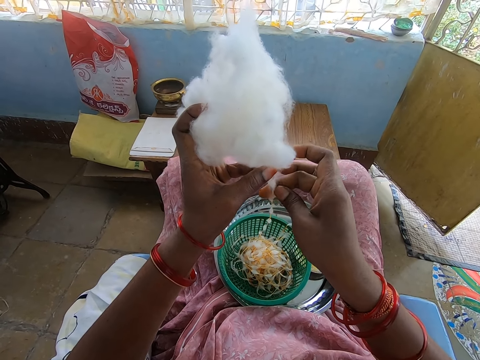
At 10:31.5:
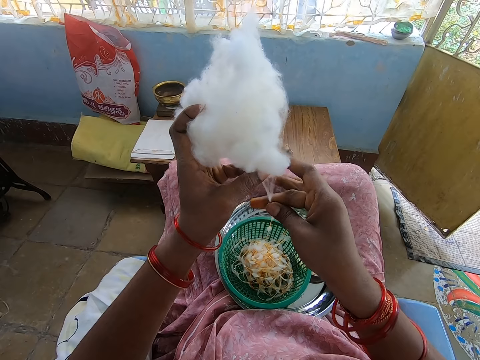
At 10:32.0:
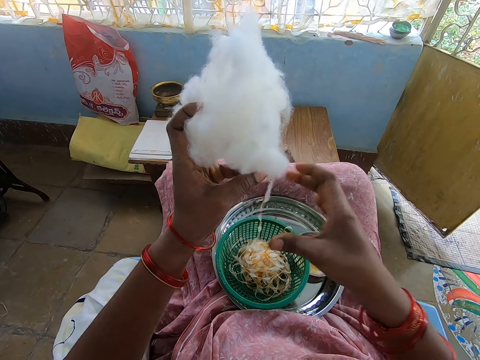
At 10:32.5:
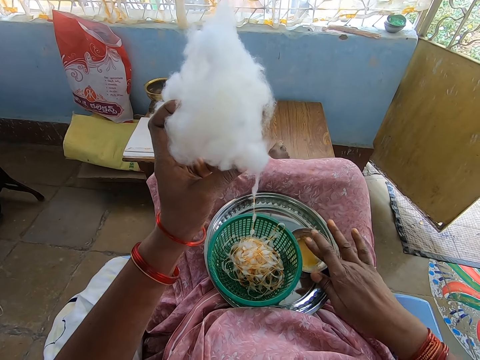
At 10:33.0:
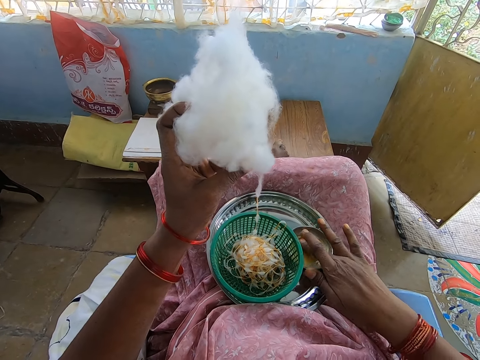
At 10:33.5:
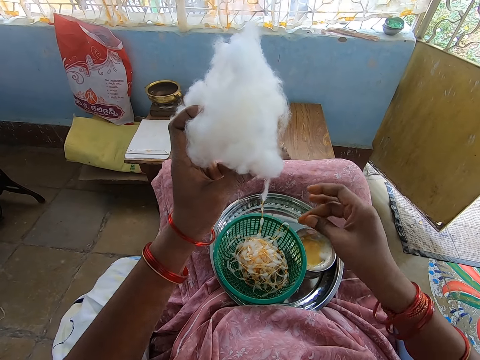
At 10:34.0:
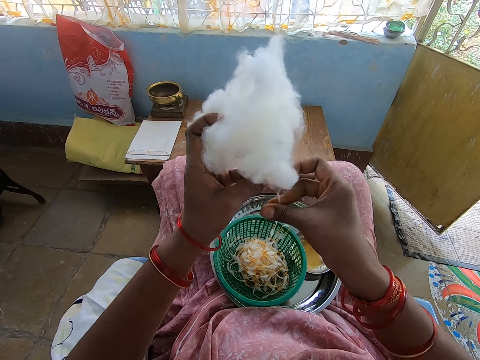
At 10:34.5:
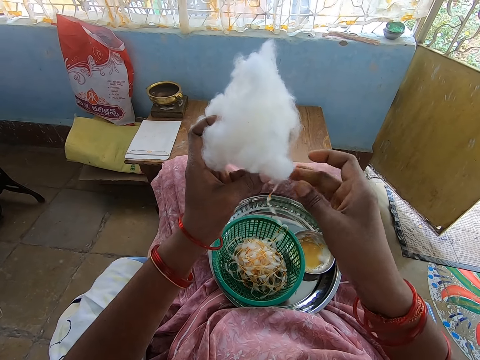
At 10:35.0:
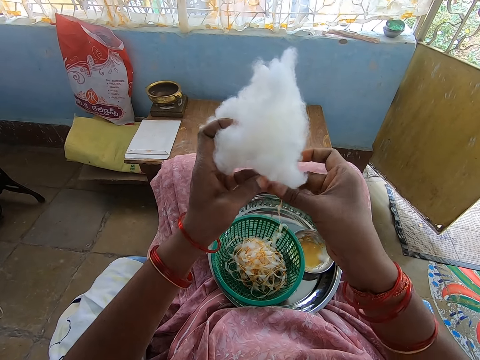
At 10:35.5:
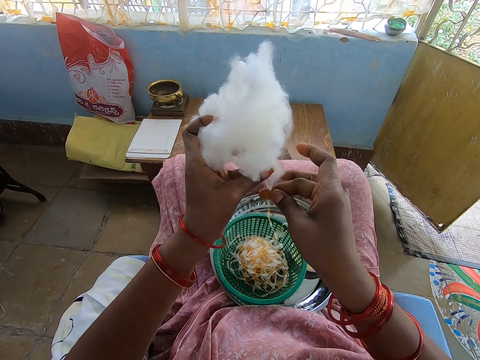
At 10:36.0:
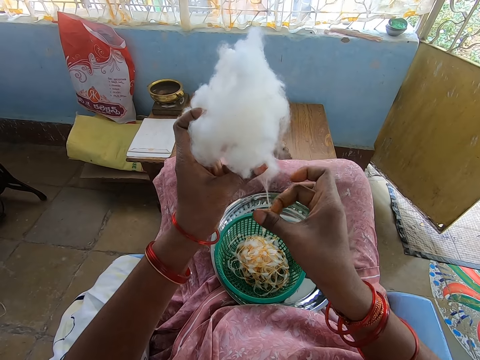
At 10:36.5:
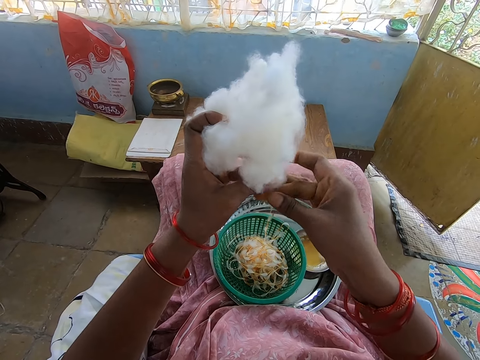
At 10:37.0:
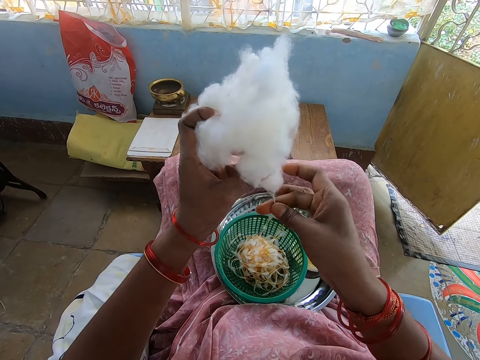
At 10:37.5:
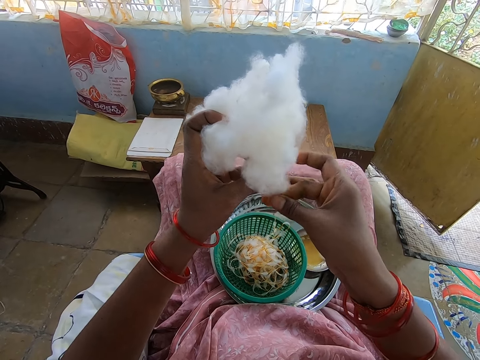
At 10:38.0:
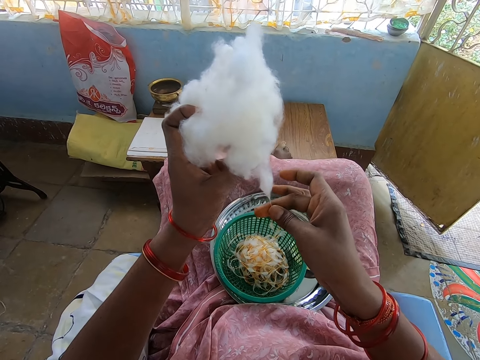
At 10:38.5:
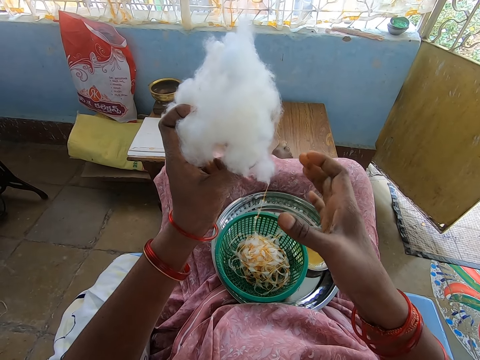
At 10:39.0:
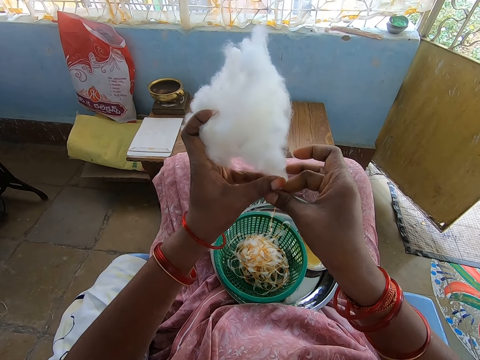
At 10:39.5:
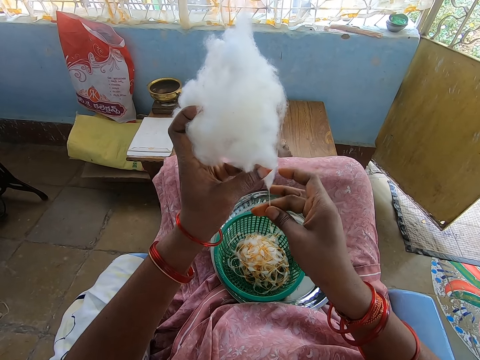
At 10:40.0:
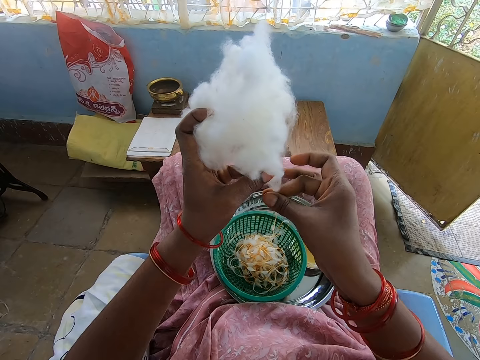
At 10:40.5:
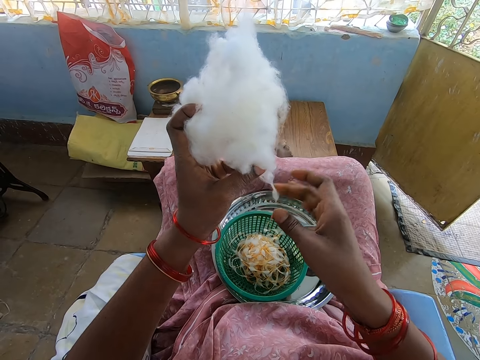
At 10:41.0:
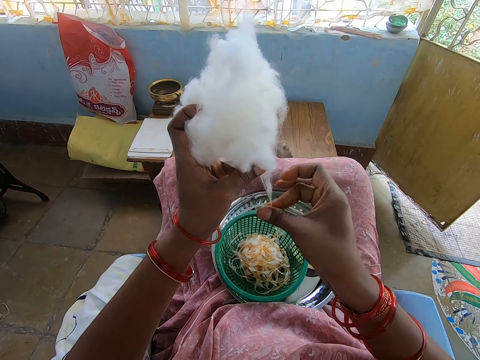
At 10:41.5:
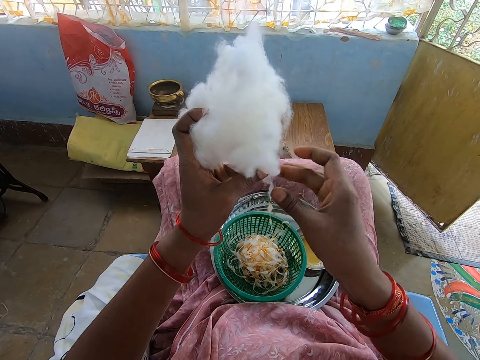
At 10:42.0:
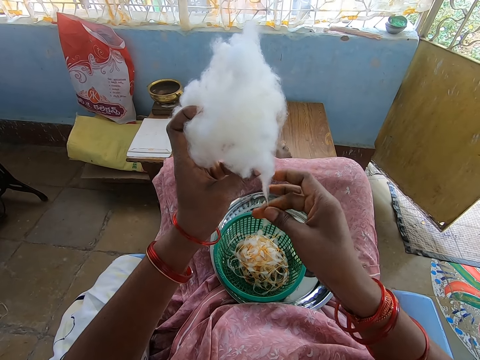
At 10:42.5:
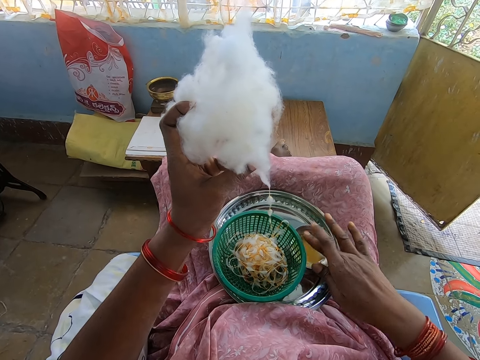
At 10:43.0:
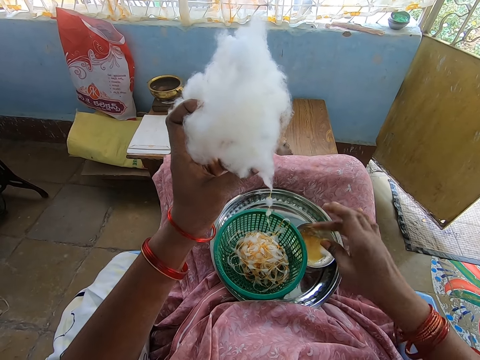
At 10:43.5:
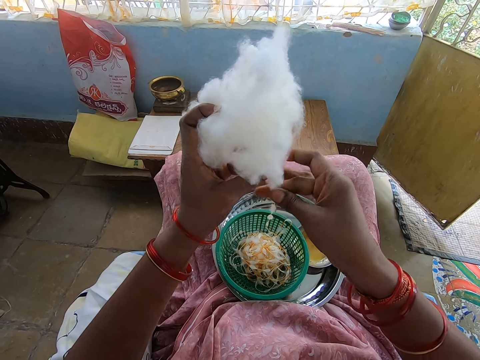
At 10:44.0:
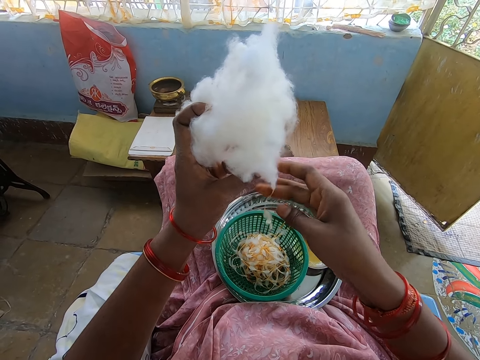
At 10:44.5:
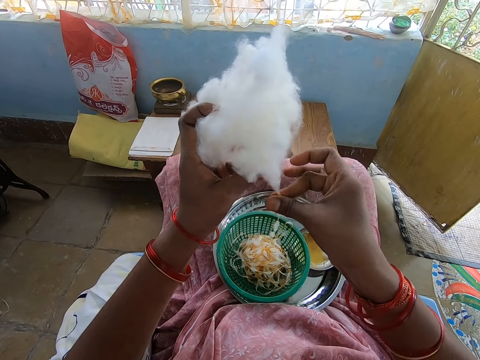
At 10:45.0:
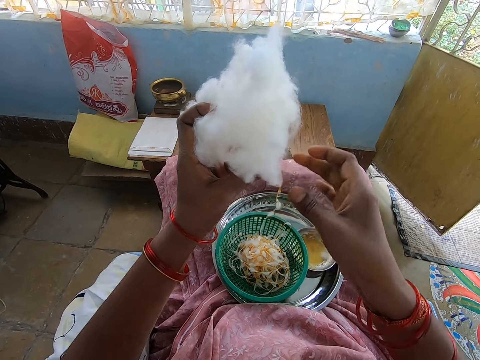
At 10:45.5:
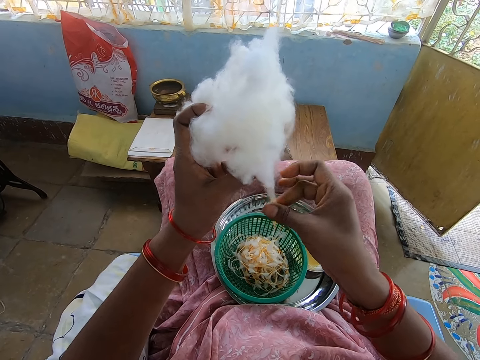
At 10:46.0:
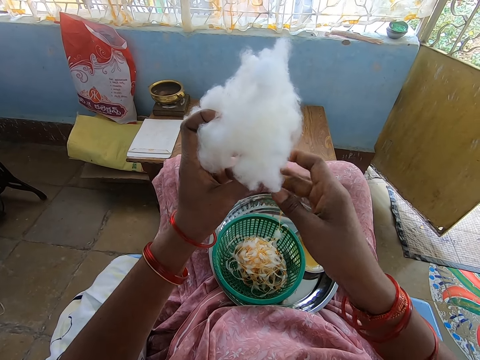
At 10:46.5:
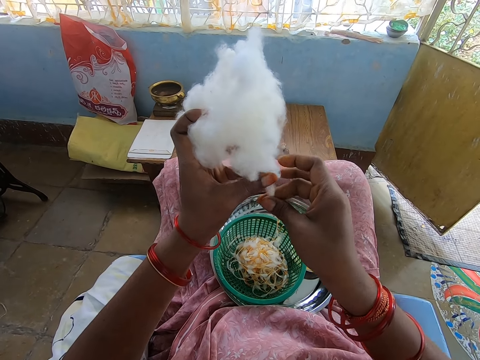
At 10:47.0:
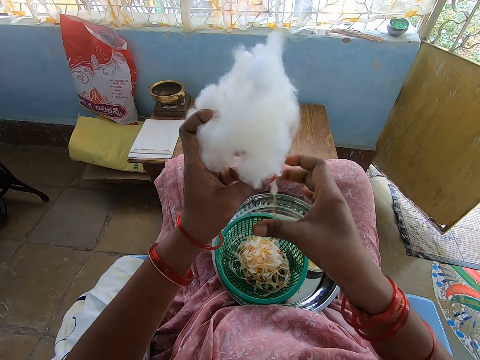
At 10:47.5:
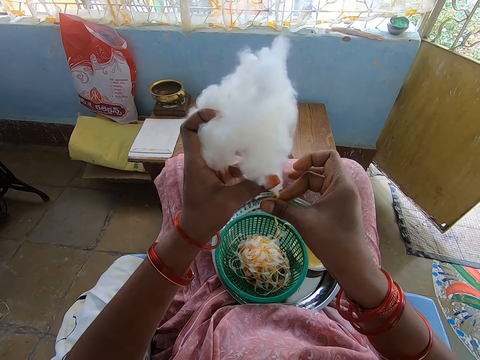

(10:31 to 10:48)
The camera wearer dips her right hand into the container of oil. She rolls the cotton in her left hand into a string of balls with her right hand. She pulls thread from the cotton wool. She dips her right hand into the container of oil. She rolls the cotton in her left hand into a string of balls with her right hand. She pulls thread from the cotton wool.

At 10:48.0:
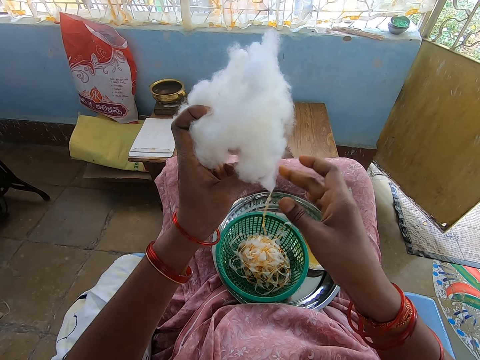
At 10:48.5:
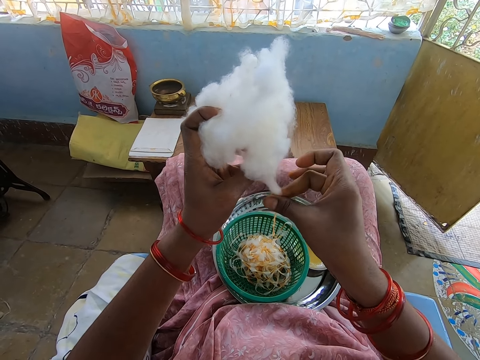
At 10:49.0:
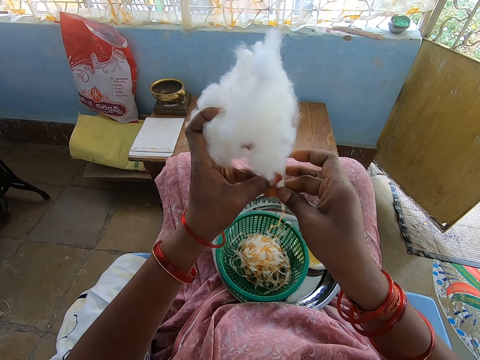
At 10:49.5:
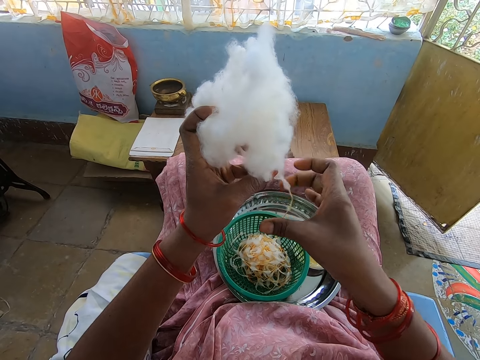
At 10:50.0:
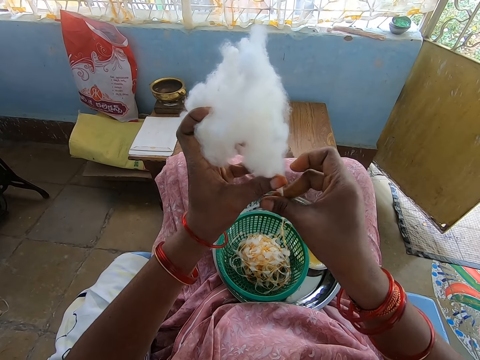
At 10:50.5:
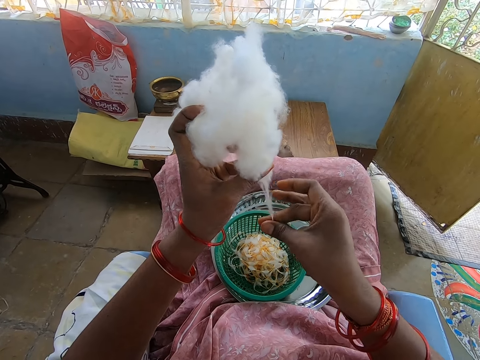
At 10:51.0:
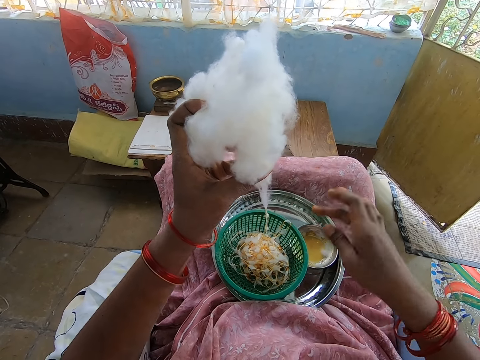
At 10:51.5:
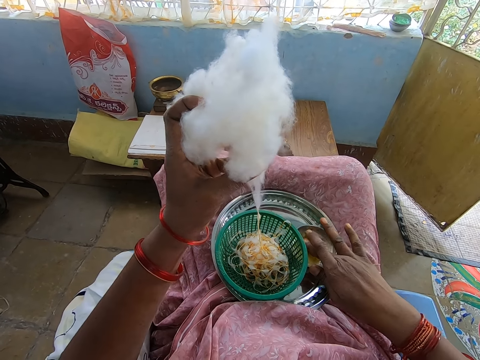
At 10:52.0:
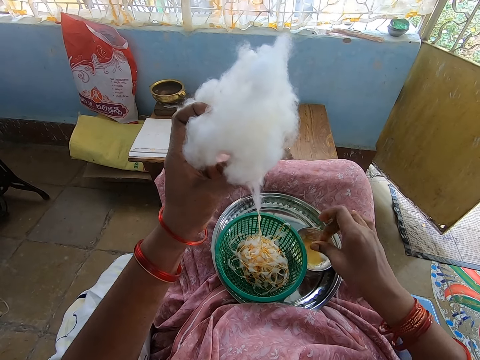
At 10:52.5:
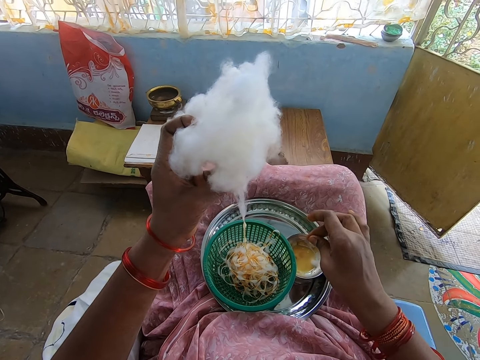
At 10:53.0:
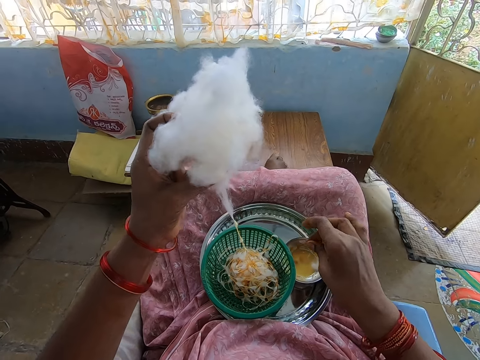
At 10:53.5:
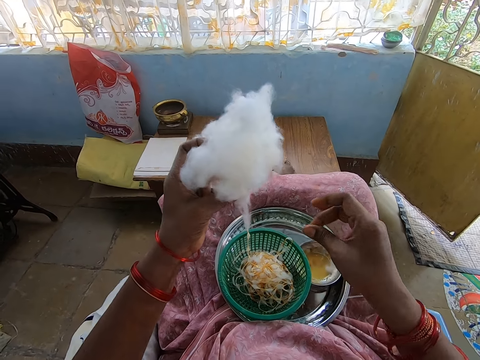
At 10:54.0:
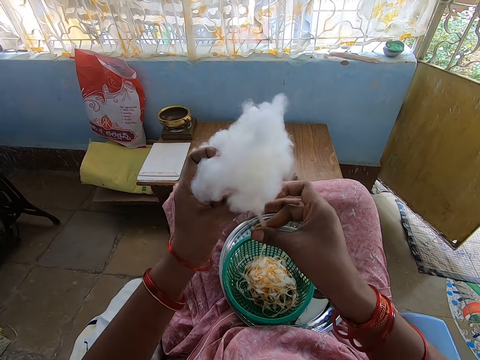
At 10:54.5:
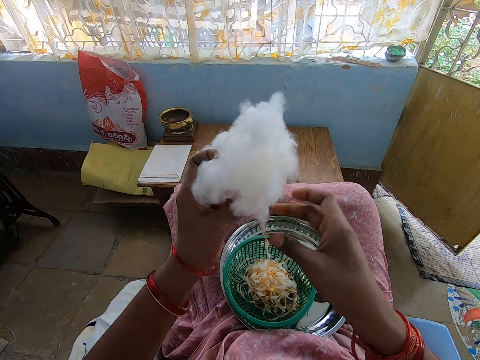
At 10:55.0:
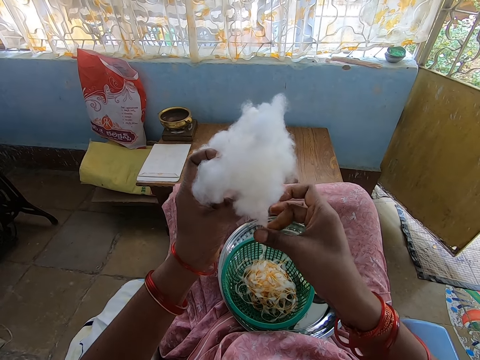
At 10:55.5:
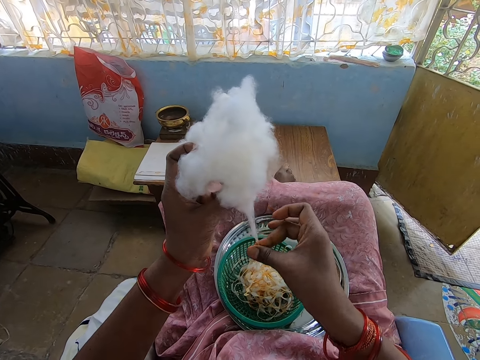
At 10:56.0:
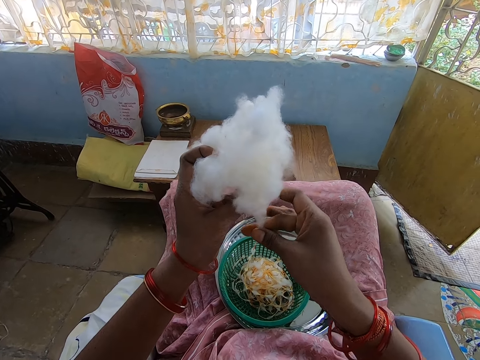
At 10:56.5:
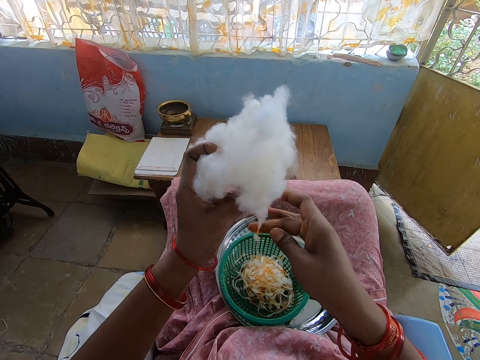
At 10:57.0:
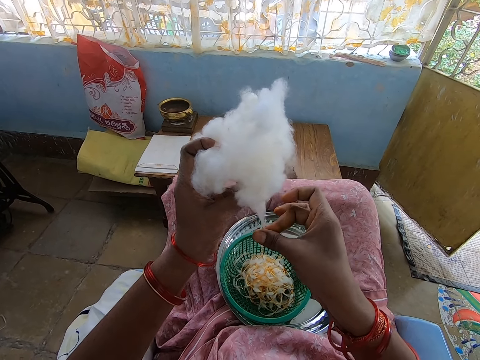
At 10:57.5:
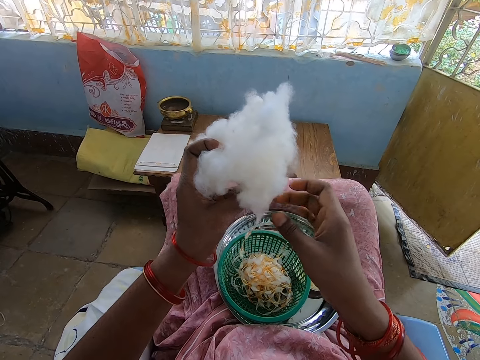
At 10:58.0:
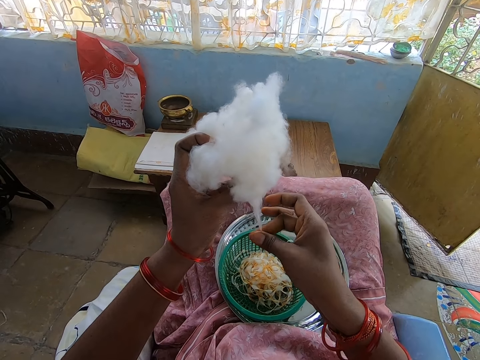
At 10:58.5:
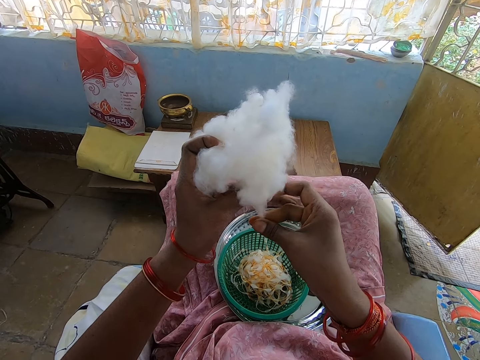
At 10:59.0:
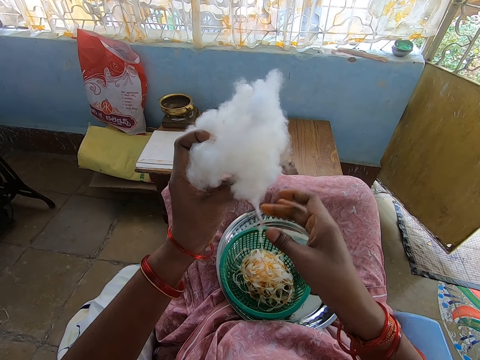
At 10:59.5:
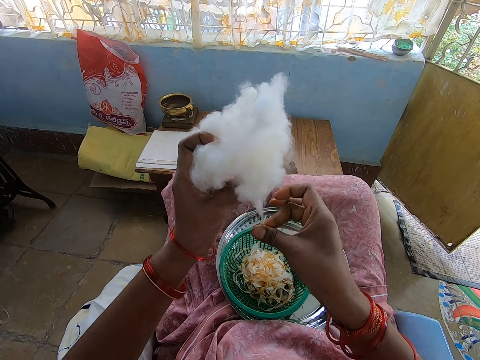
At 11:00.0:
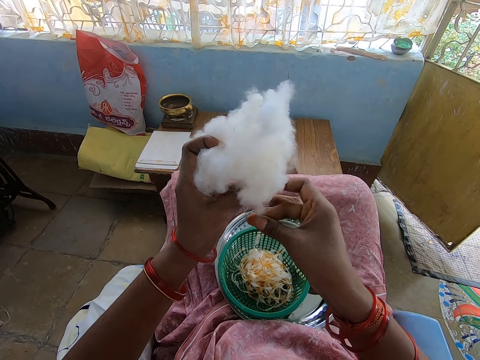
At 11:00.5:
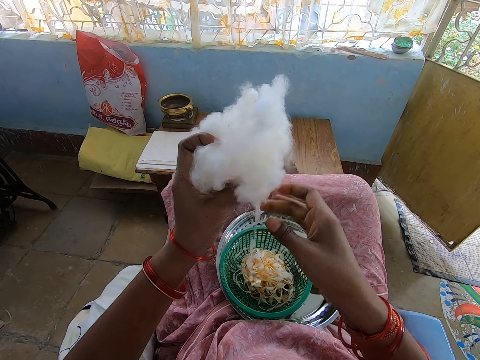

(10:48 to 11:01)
The camera wearer dips her right hand into the container of oil. She rolls the cotton in her left hand into a string of balls with her right hand. She pulls thread from the cotton wool.
